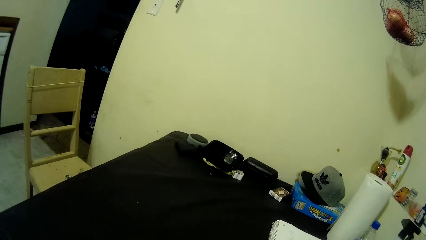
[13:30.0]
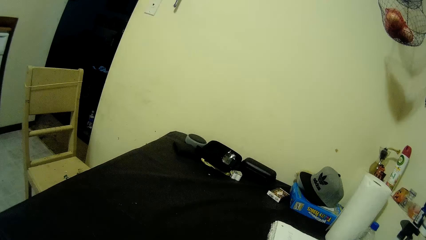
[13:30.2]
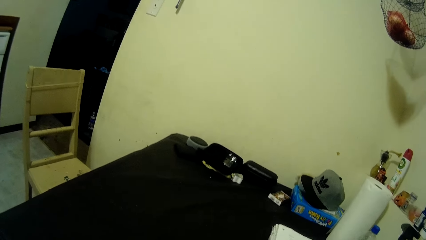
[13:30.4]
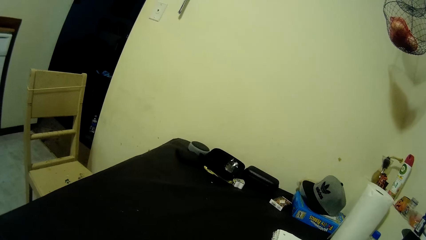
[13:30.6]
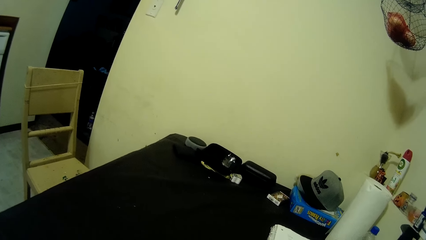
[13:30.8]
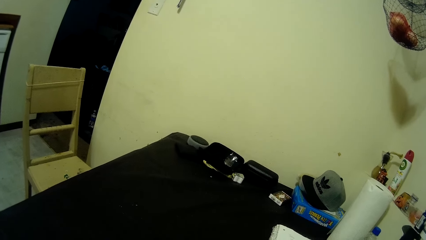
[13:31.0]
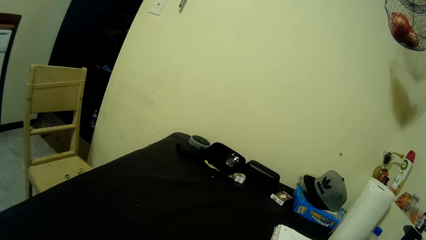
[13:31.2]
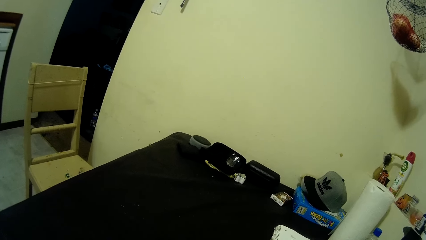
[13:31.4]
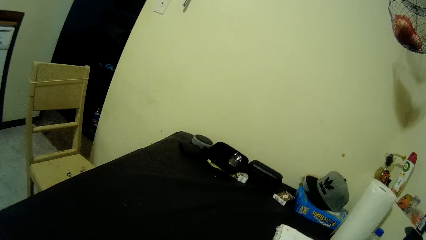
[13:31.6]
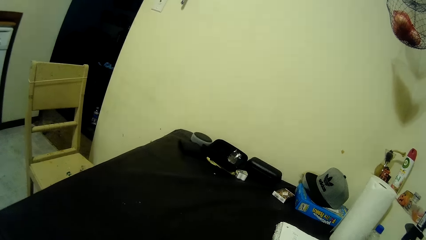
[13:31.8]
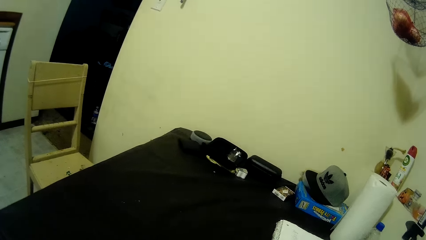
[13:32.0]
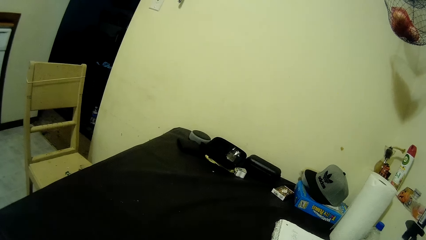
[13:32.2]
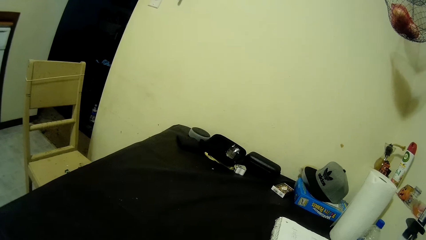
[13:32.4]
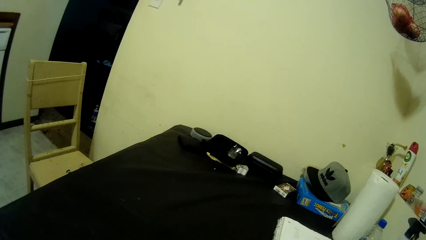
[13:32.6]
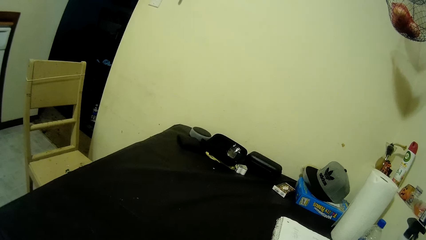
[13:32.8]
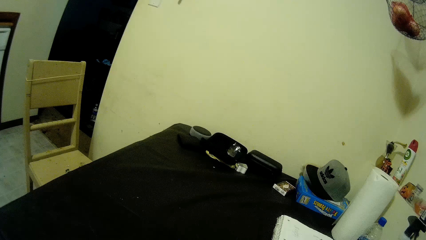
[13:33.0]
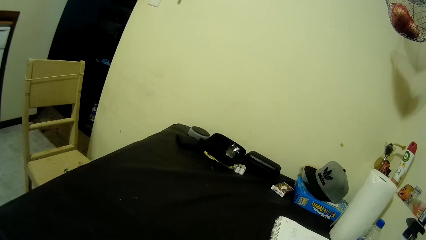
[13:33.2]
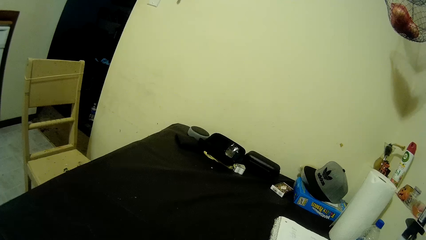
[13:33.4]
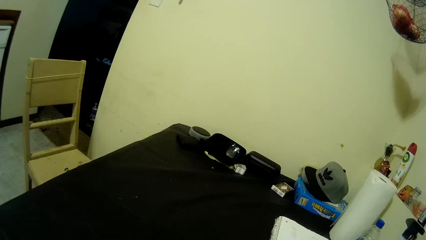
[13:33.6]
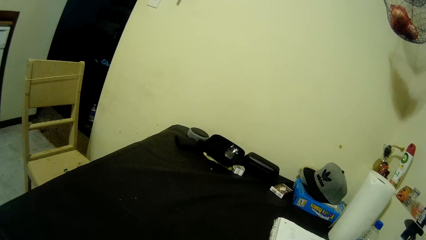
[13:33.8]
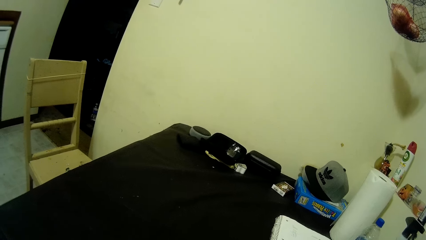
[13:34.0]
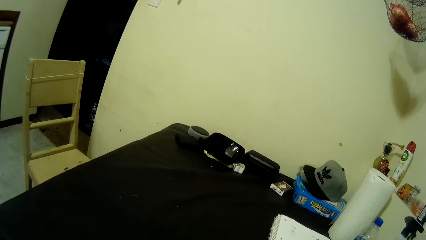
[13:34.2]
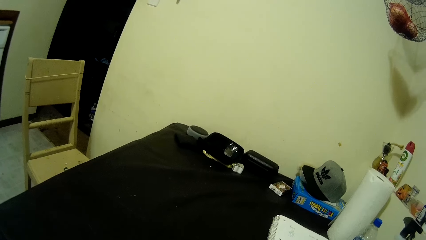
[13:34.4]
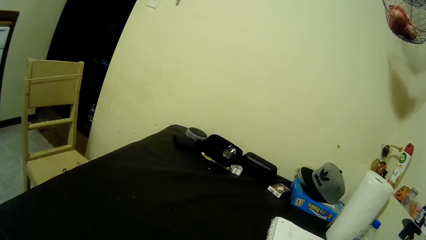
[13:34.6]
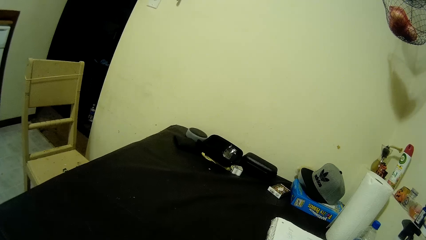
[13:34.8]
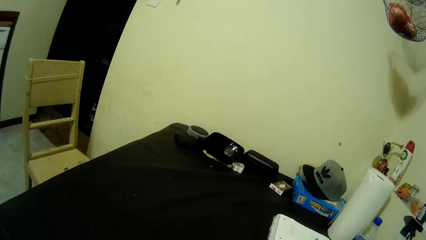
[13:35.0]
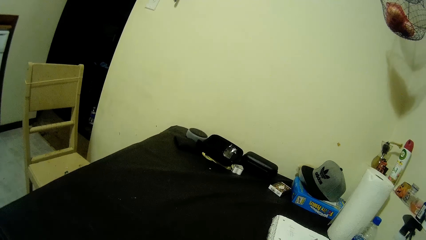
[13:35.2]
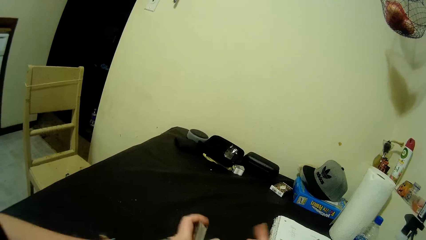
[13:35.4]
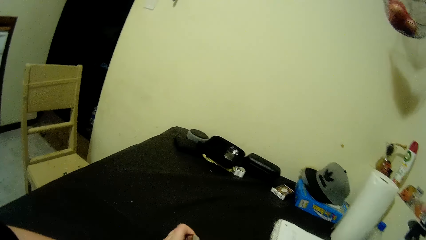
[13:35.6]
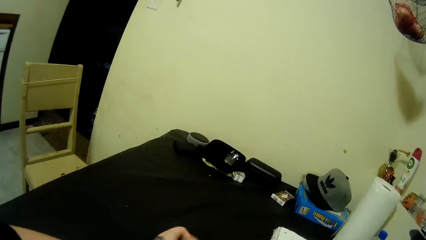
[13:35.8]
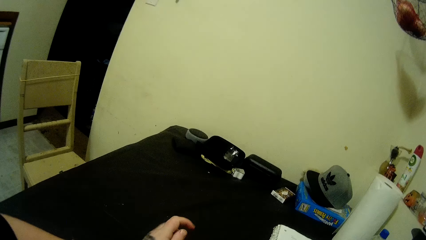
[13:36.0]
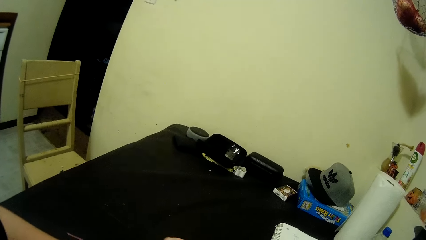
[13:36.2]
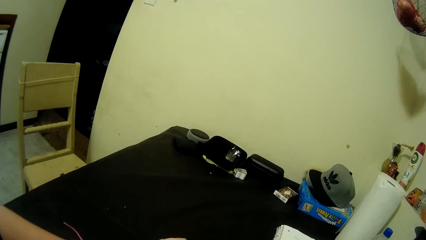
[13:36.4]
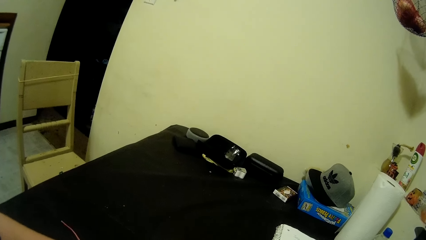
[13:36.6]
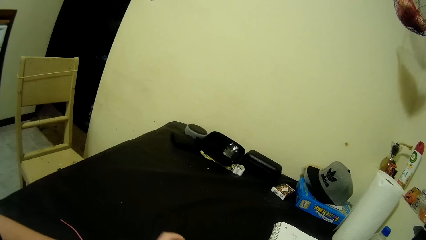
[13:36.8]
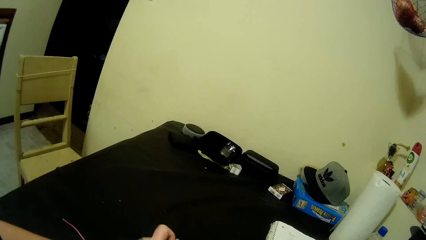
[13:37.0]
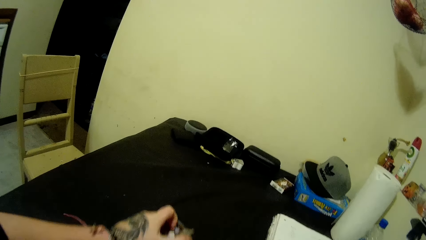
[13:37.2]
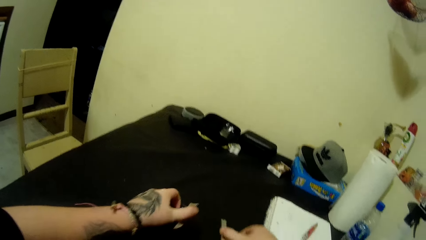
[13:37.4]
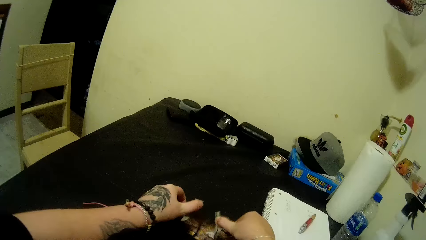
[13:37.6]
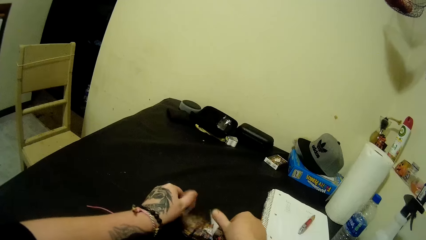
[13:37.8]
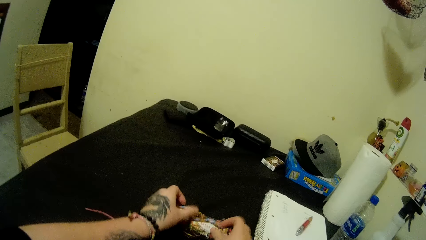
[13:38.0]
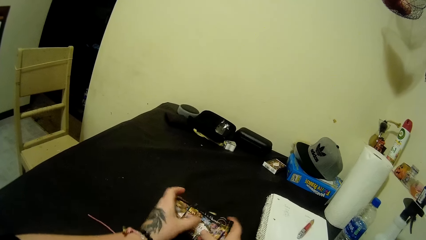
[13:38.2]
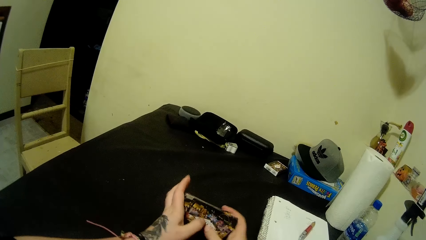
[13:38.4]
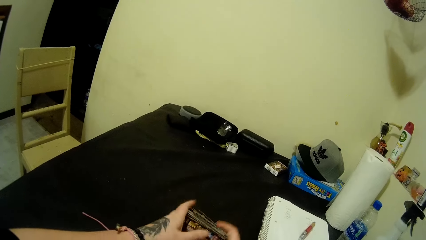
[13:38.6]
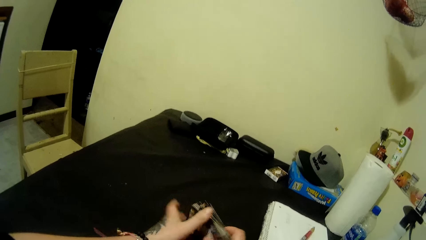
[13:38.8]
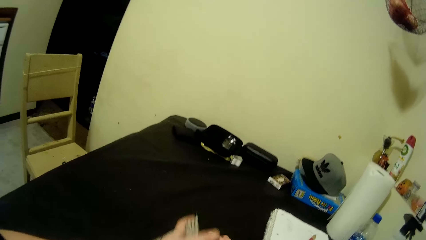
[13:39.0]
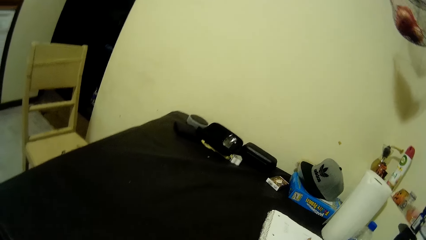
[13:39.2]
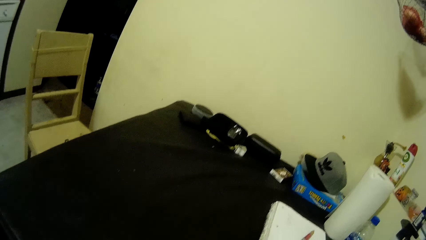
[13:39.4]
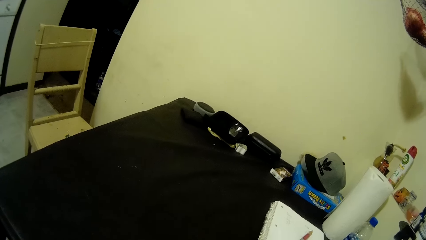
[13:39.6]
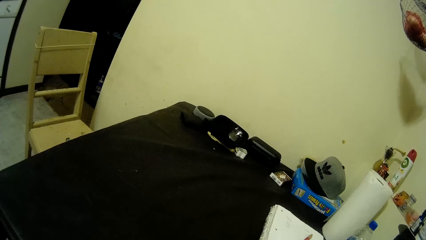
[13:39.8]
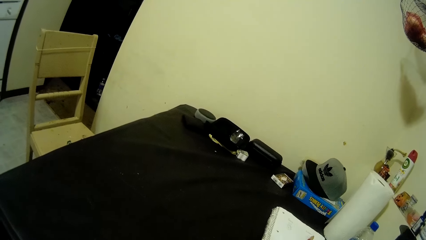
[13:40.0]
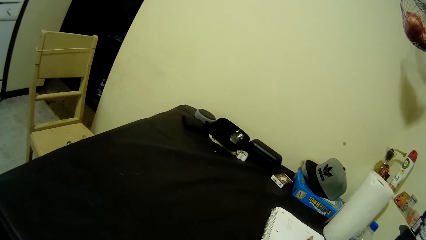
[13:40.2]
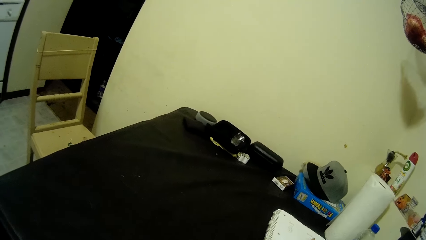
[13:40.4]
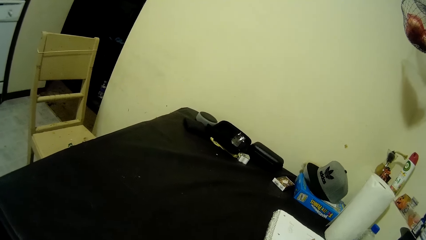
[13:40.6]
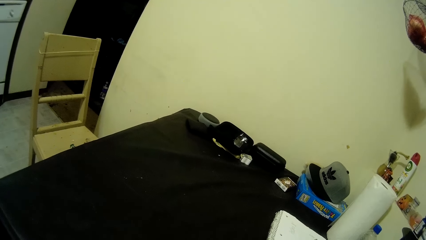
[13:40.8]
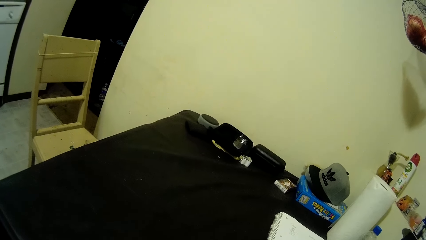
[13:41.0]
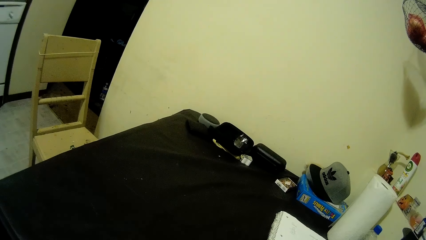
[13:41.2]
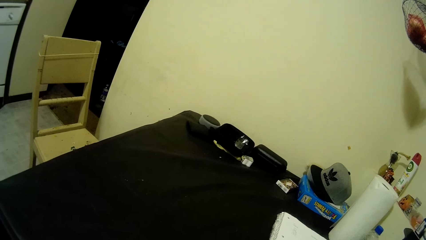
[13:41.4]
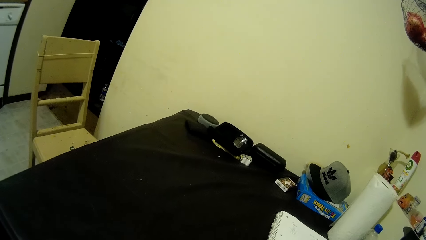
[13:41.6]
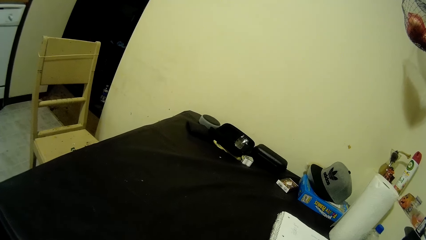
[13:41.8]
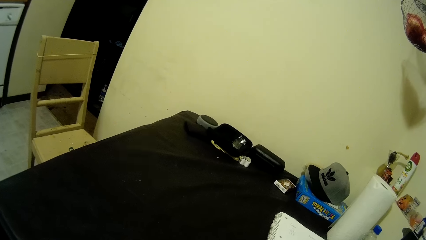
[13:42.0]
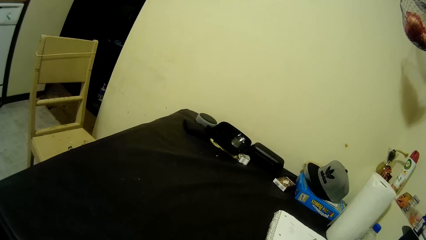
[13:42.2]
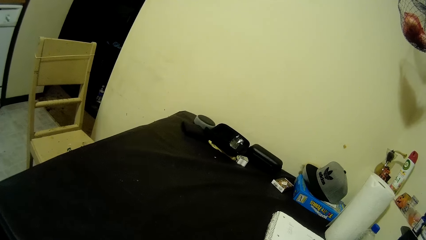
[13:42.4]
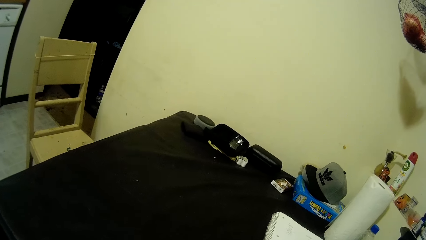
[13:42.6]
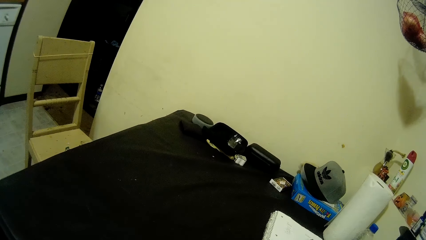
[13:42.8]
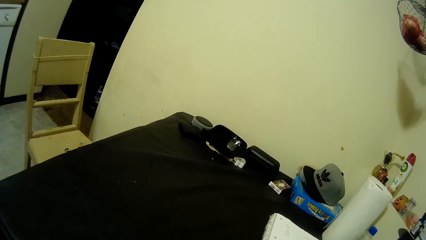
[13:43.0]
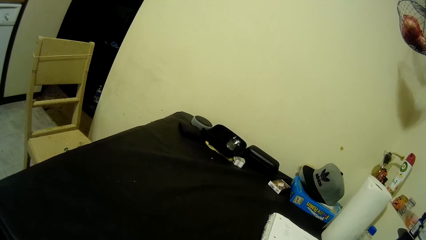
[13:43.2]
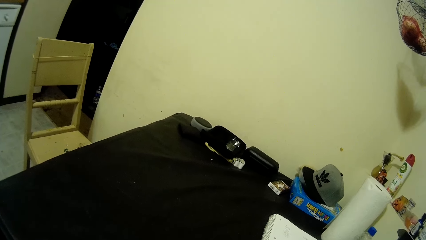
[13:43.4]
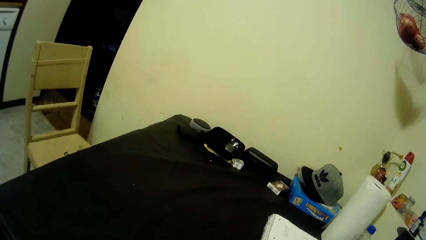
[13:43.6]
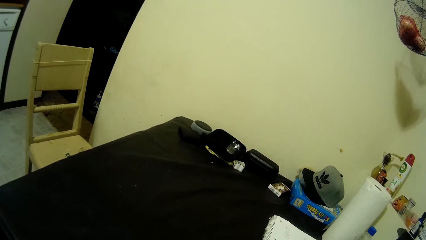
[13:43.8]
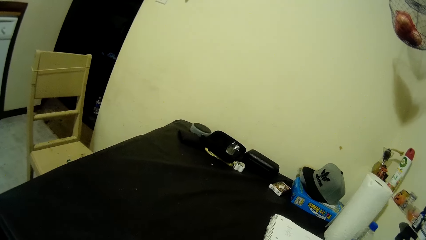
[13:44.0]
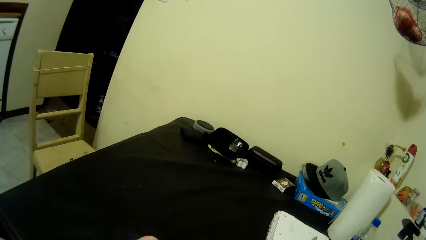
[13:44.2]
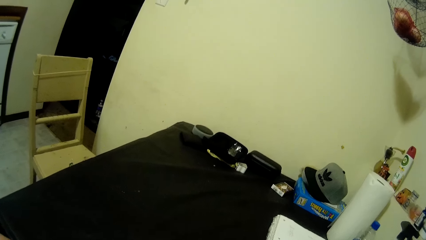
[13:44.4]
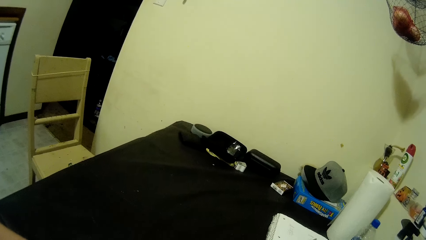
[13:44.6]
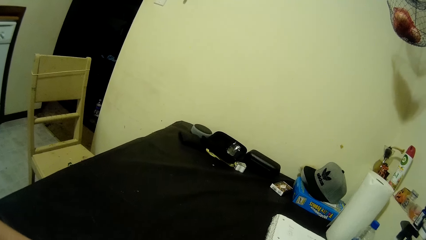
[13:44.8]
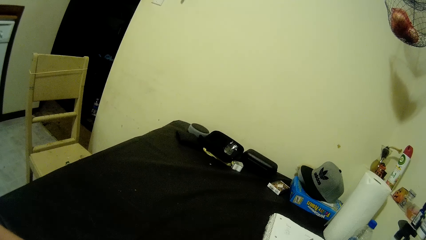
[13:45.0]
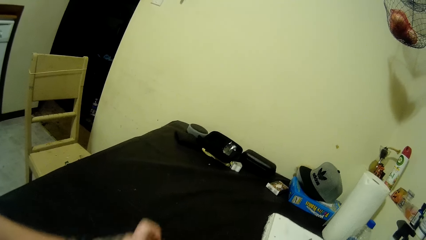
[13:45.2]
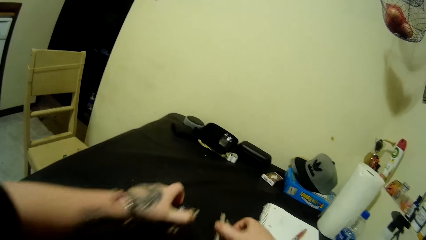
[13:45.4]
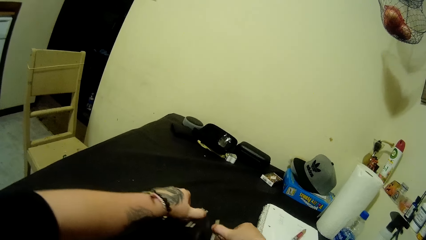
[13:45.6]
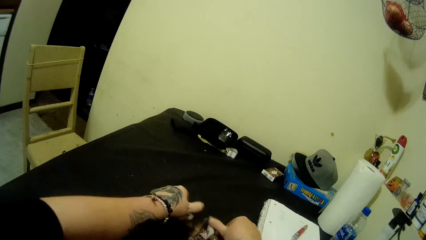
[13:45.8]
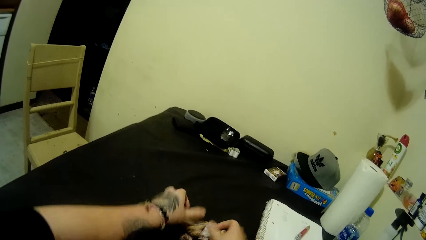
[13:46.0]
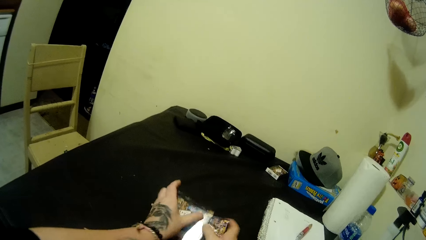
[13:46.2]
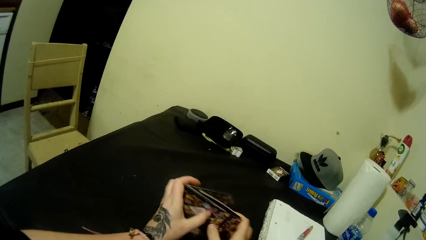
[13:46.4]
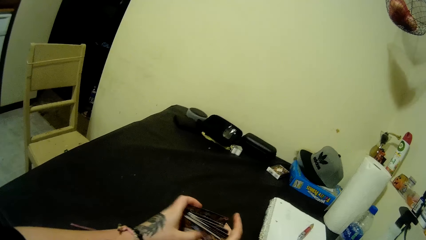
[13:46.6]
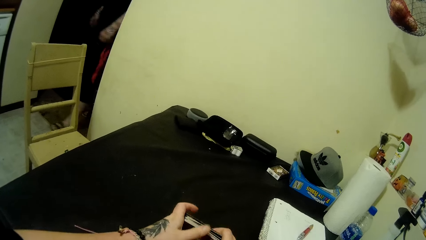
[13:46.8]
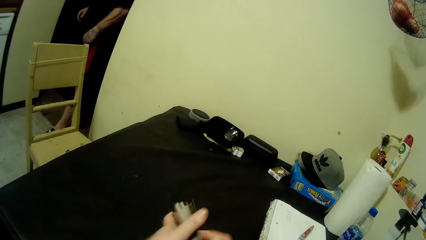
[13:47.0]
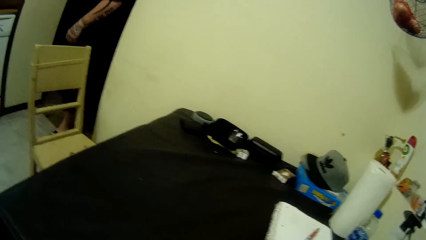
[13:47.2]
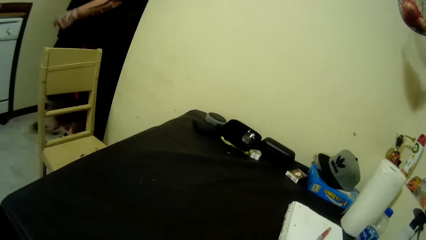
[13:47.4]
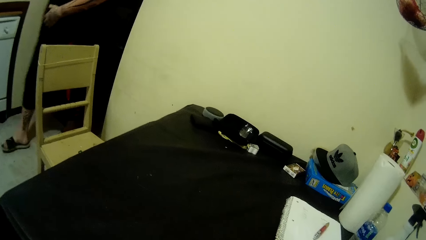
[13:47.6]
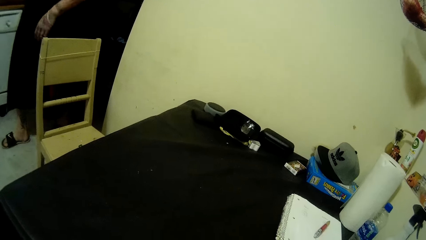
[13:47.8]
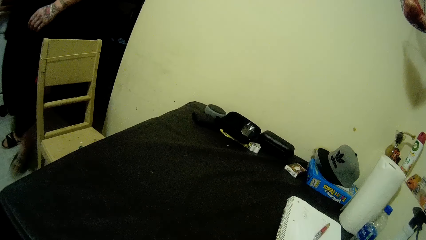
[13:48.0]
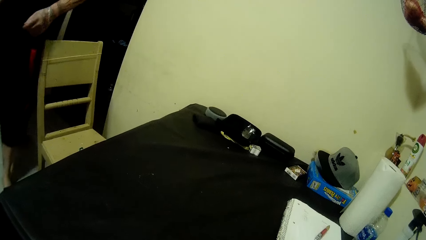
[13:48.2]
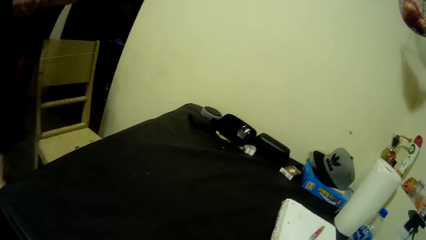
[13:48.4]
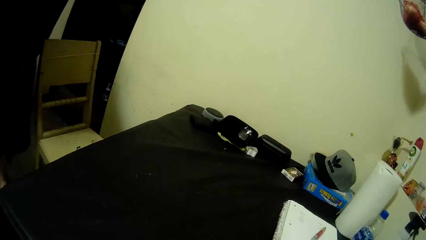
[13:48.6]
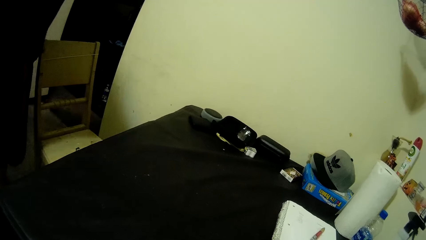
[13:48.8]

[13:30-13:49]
The camera wearer hits the table with the cards. They arrange the cards, hit the table with the cards, move hands backwards and look around. They put playing cards on the table and mix playing cards in hand. A man enters the room.
